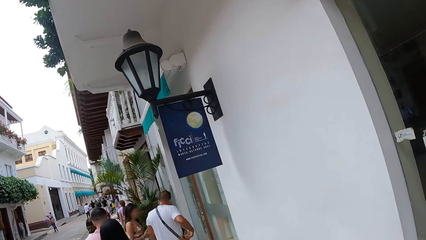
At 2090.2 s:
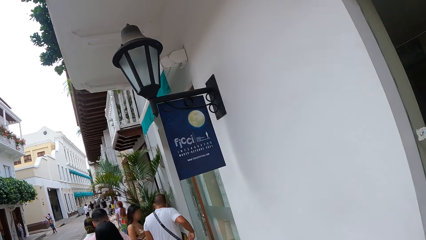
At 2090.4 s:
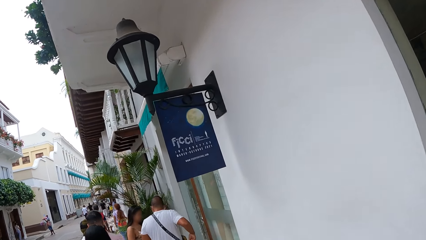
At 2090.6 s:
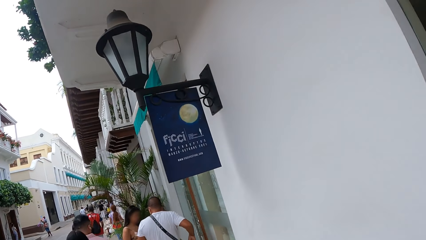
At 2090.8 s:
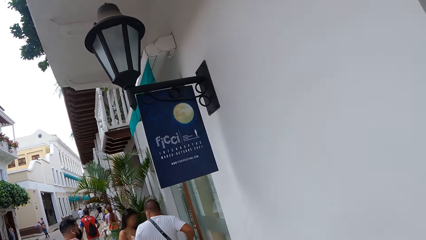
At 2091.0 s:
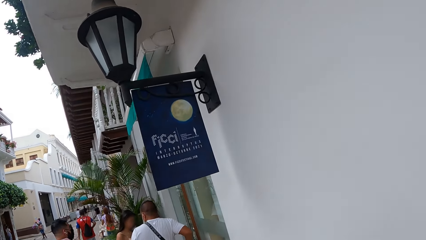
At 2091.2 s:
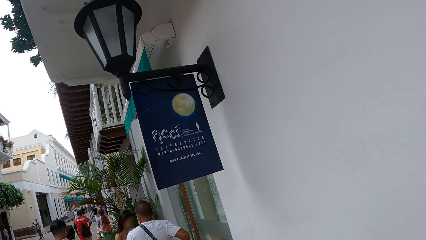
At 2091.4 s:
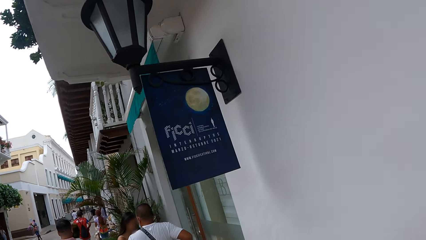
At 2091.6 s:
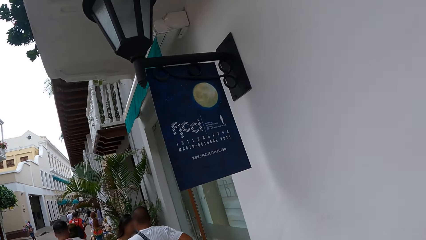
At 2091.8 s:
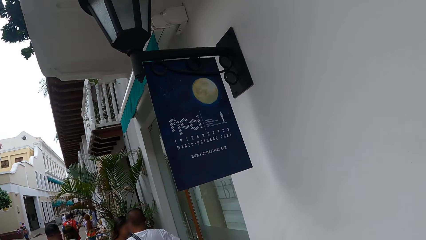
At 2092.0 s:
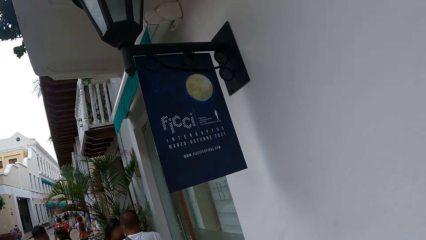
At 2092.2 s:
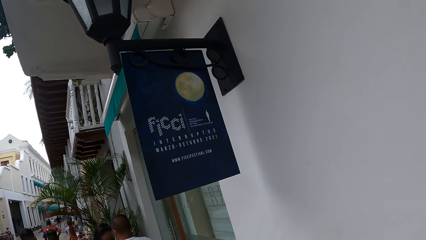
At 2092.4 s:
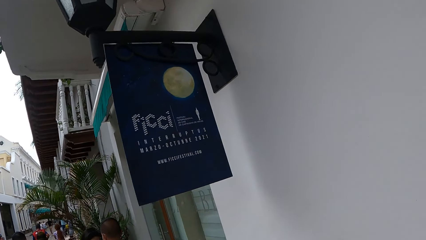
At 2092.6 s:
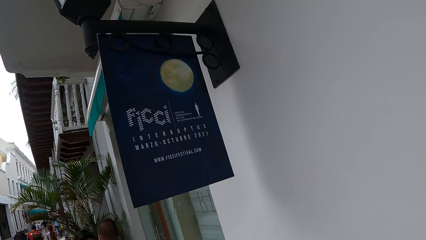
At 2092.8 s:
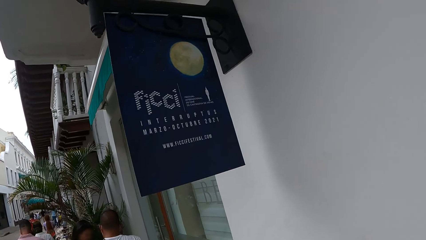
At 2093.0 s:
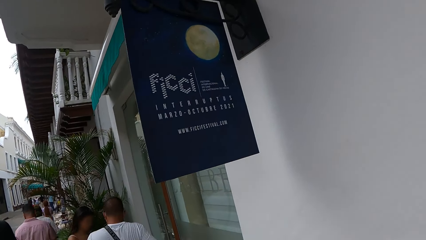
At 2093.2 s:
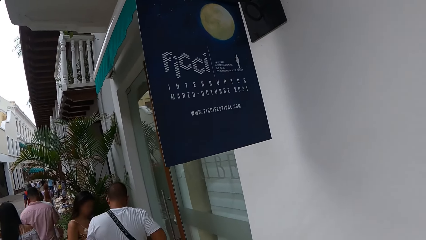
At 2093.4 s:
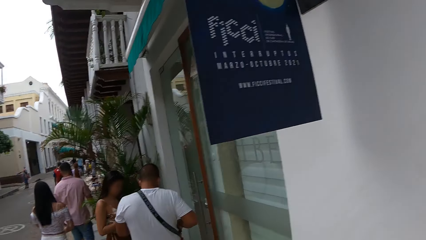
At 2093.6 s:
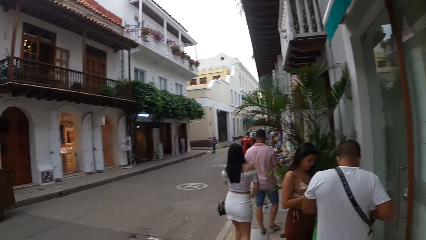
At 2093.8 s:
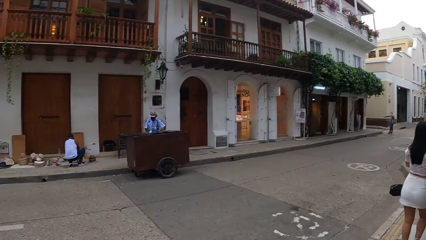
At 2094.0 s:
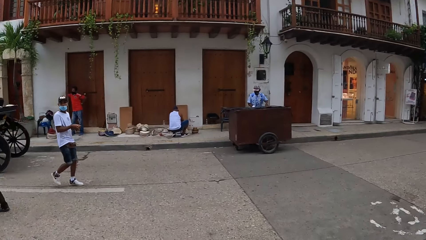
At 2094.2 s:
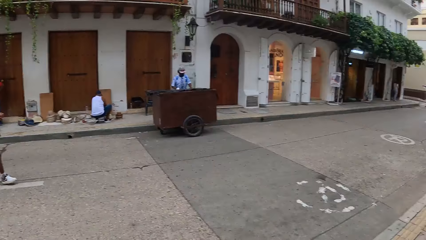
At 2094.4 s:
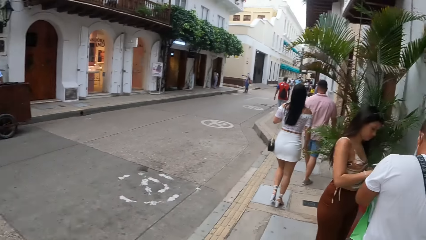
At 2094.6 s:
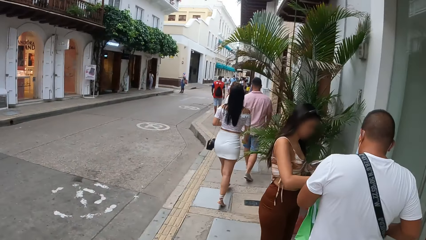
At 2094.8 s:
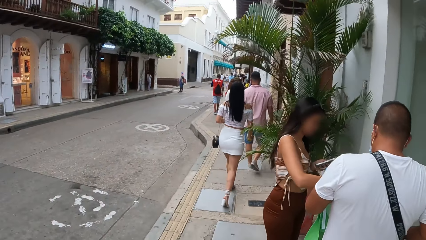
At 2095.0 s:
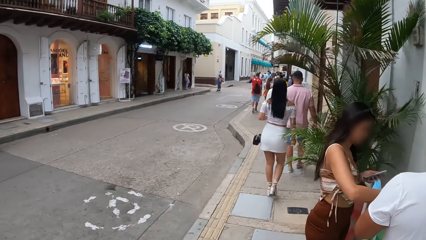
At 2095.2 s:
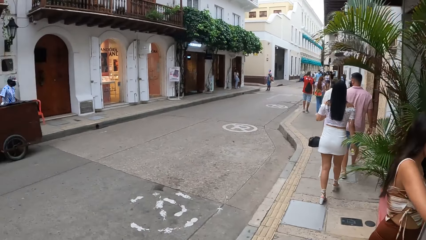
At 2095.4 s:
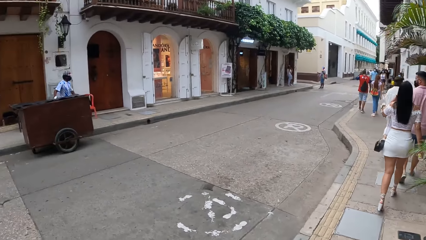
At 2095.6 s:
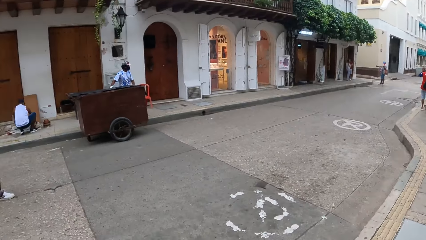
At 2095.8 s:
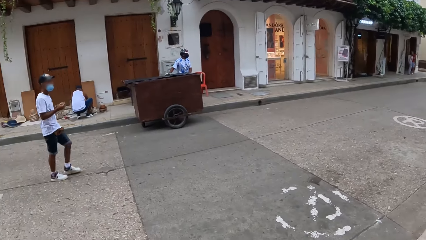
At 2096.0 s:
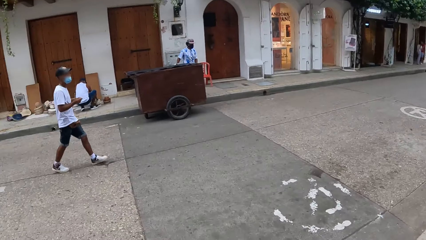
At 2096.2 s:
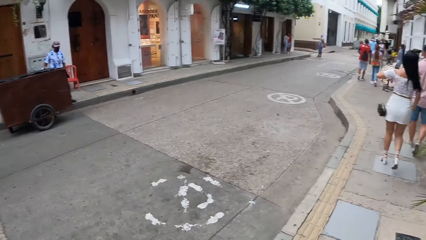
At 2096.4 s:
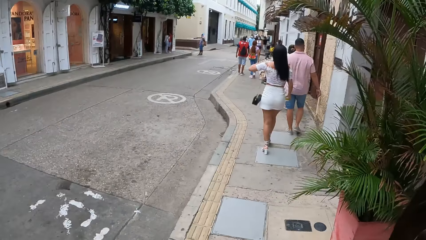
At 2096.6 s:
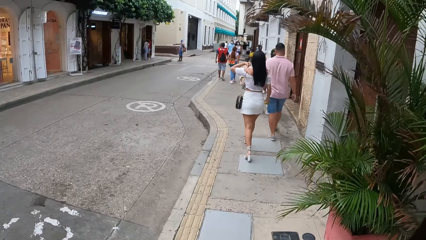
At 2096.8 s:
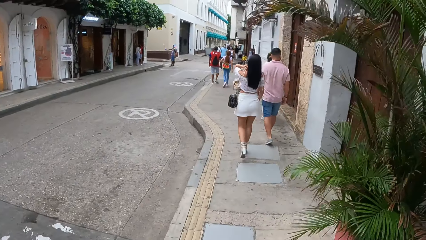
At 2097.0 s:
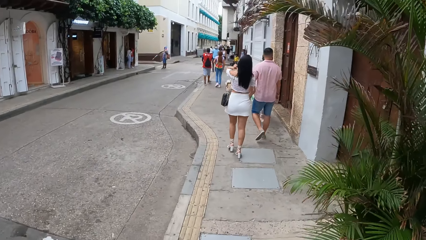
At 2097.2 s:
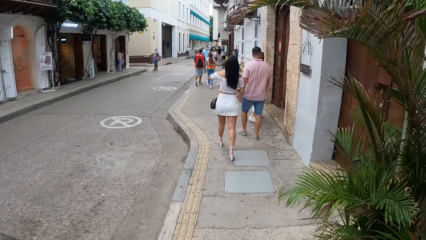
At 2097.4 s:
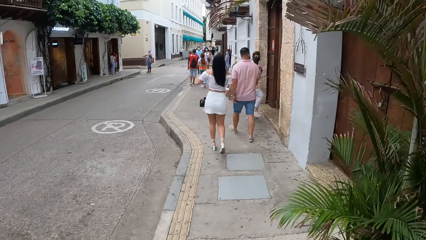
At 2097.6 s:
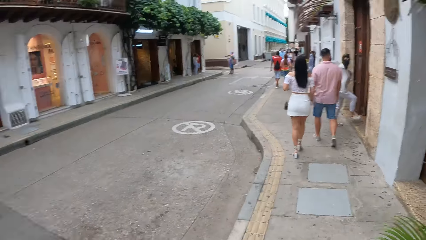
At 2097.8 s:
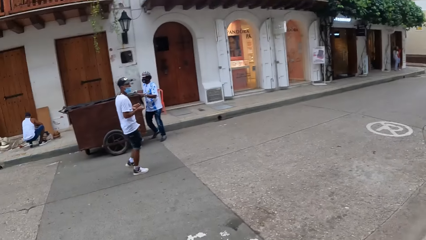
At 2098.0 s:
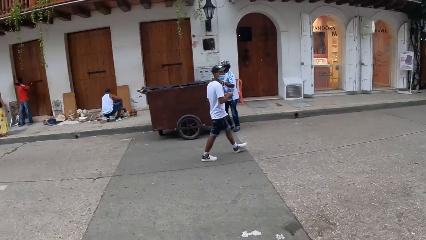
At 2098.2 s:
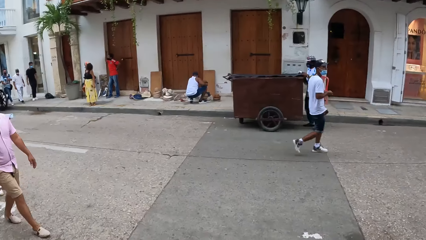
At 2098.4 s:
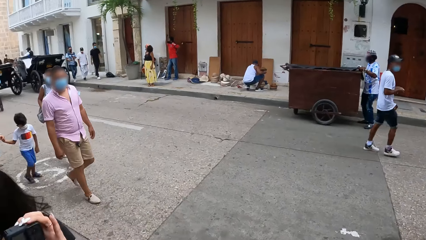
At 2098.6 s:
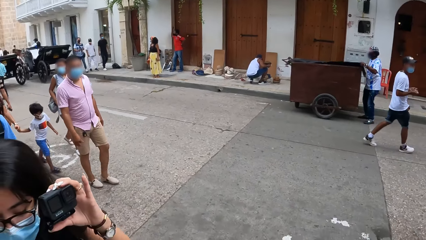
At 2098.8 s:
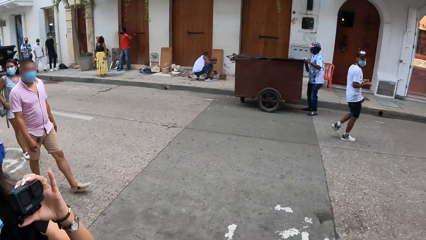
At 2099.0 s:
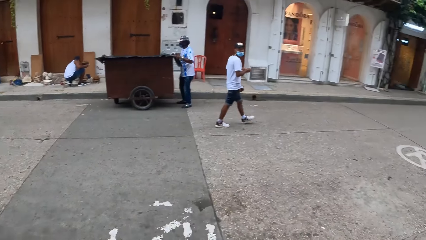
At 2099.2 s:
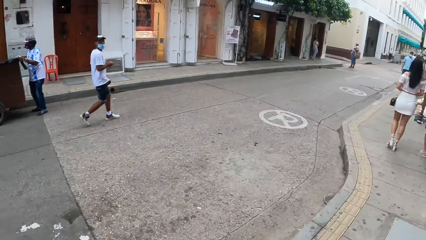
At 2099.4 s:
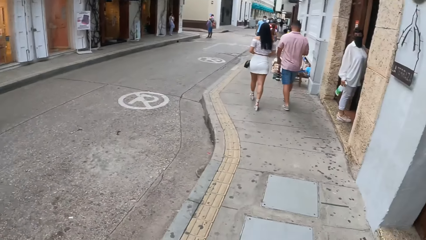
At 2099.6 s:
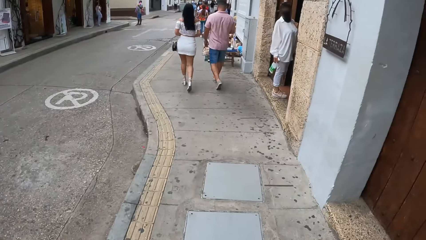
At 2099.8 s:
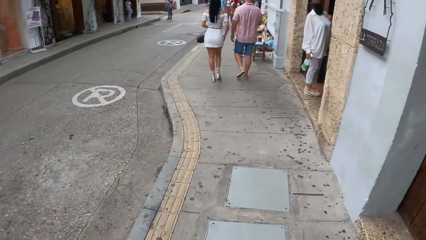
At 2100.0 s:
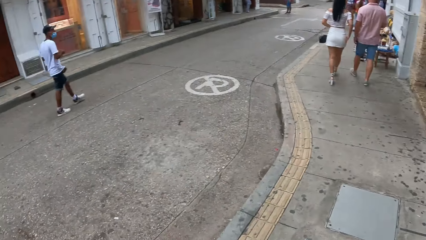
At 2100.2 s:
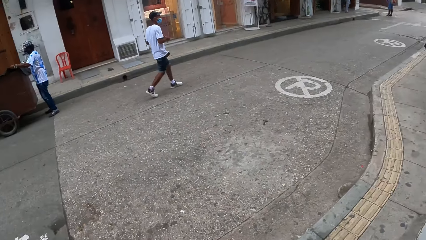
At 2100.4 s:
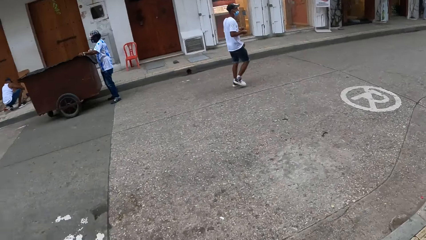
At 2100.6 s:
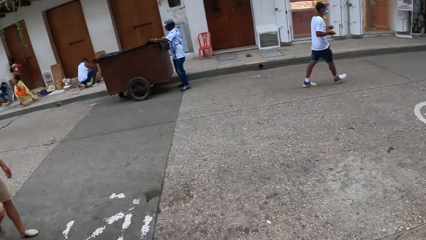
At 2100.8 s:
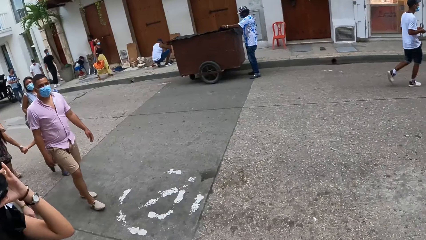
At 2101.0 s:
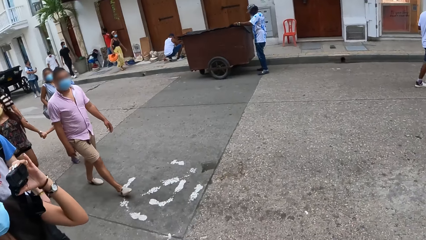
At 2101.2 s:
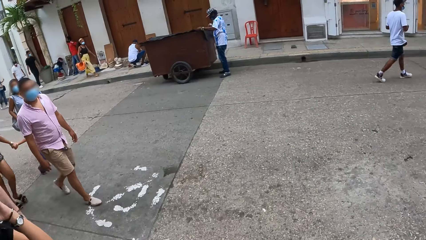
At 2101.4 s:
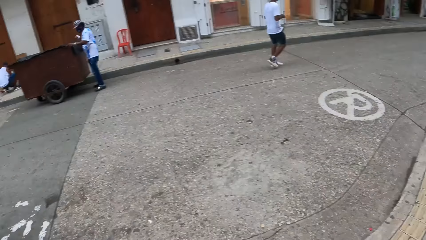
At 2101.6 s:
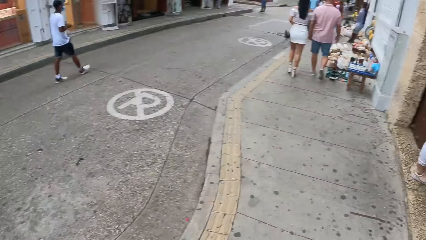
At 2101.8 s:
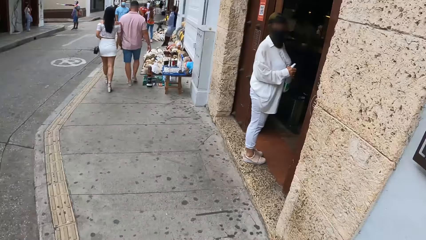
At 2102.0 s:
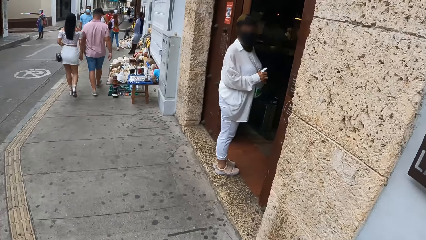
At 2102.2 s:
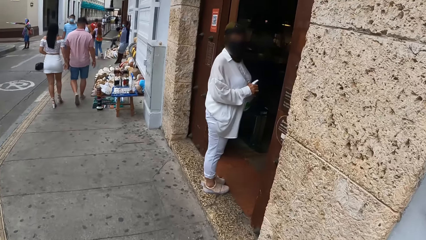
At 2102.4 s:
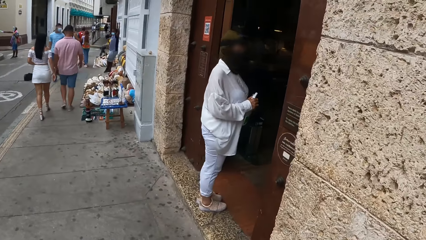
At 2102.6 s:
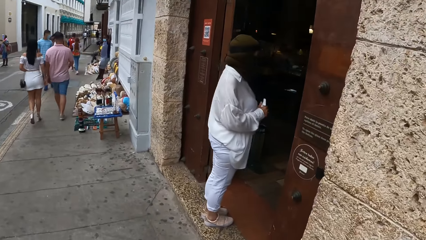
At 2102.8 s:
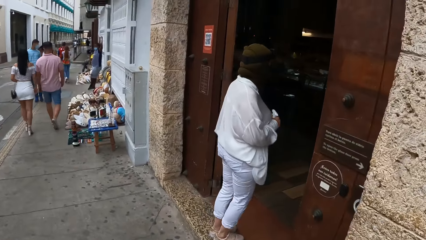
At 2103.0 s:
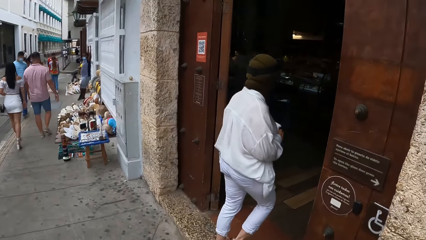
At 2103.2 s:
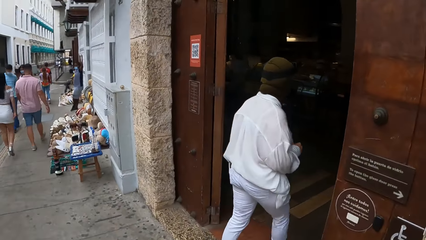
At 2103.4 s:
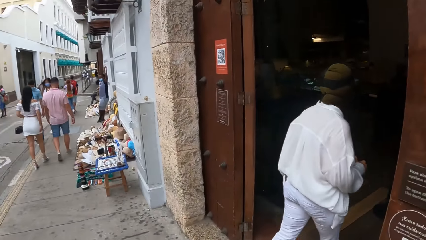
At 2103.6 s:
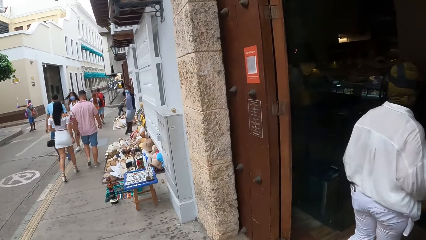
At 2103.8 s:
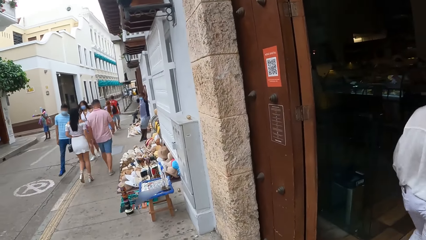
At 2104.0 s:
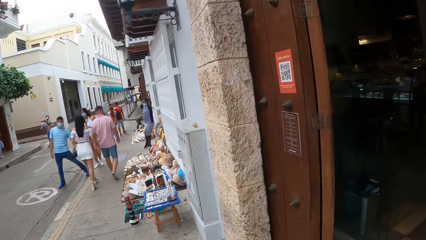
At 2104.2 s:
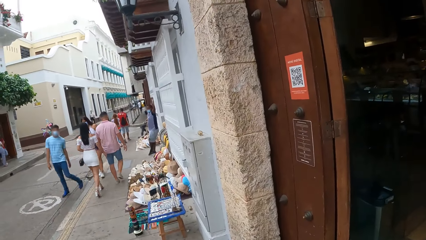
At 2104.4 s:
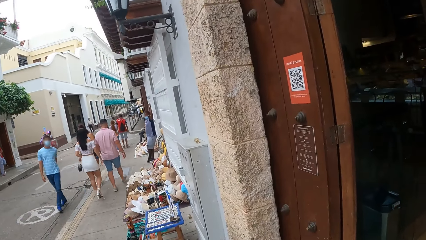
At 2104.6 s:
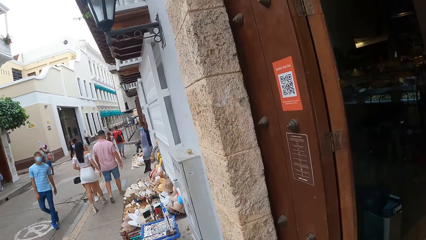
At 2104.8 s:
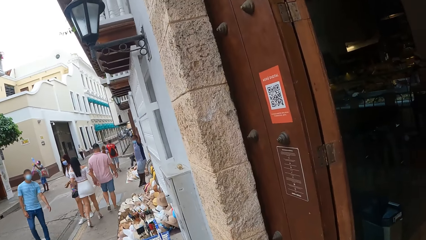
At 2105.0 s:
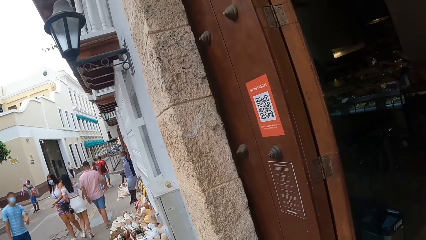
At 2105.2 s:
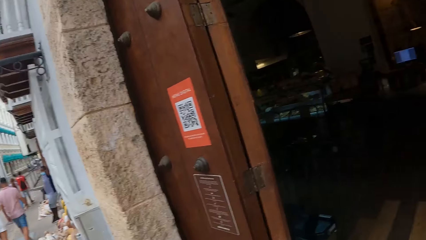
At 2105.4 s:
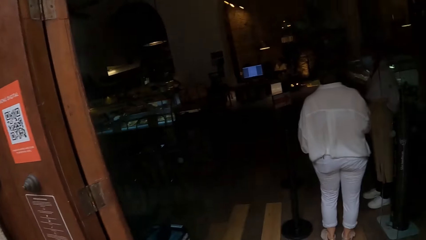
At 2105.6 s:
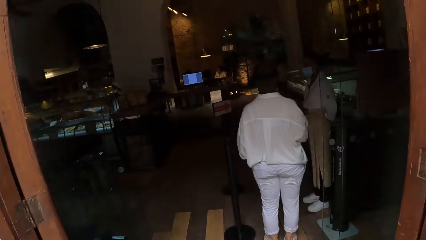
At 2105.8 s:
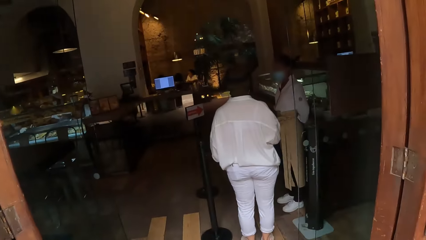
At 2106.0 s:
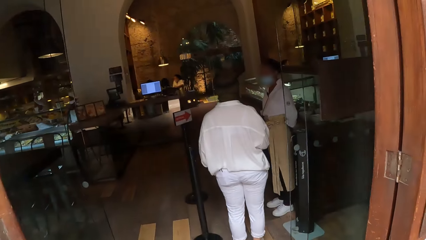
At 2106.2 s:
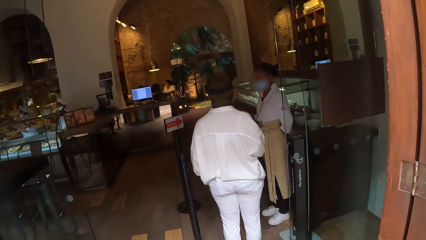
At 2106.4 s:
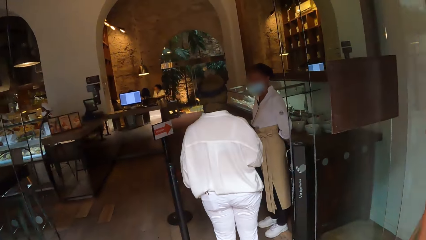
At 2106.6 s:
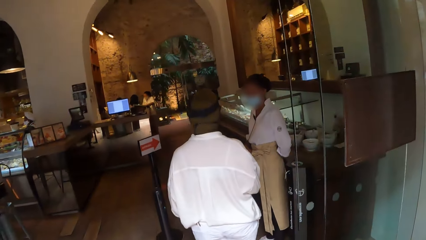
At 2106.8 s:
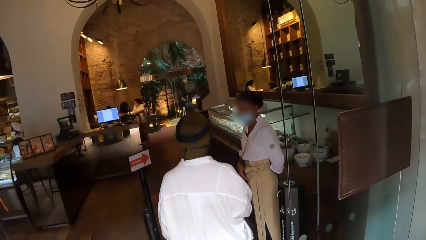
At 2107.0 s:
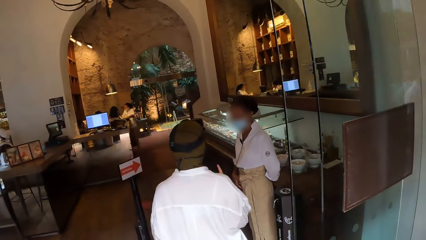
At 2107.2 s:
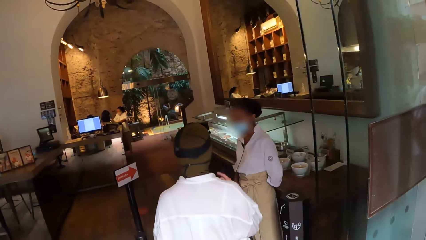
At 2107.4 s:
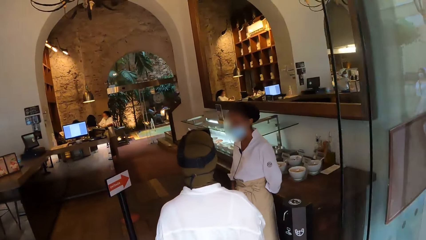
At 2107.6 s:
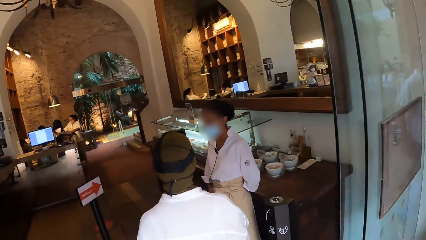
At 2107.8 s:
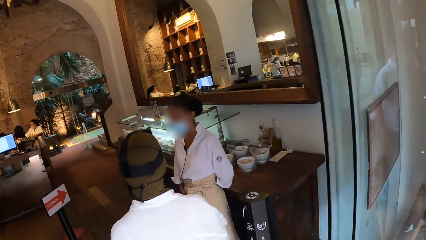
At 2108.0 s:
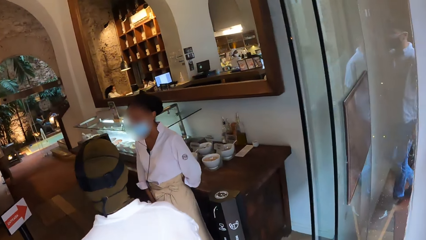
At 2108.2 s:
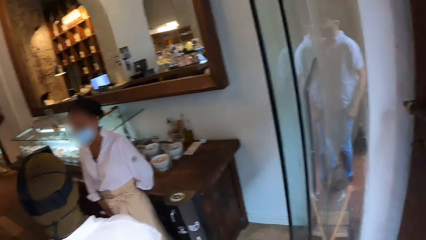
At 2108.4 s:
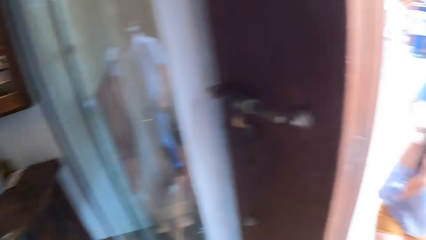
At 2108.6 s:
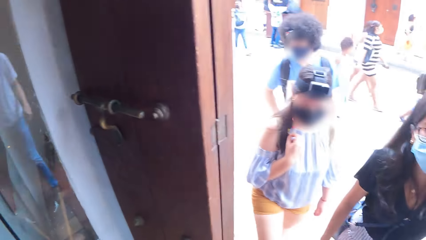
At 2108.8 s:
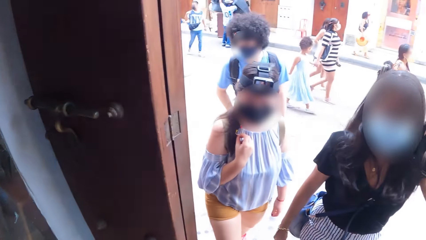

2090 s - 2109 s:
The camera wearer stares at a poster on the wall. They look around the street. They walk on the pavement. They look around the street. A person enters the building. The camera wearer stands at a restaurant door. They walk in the restaurant. The person talks to another person.
